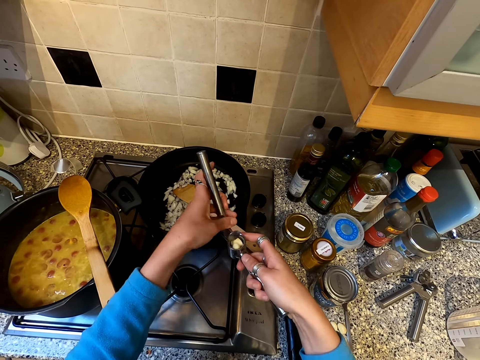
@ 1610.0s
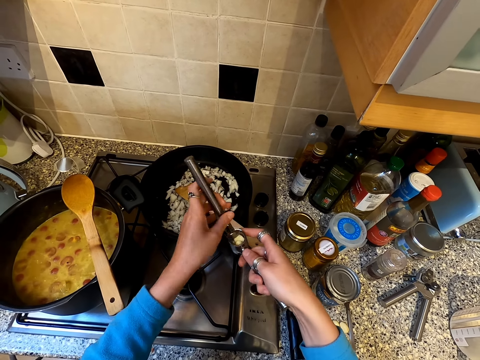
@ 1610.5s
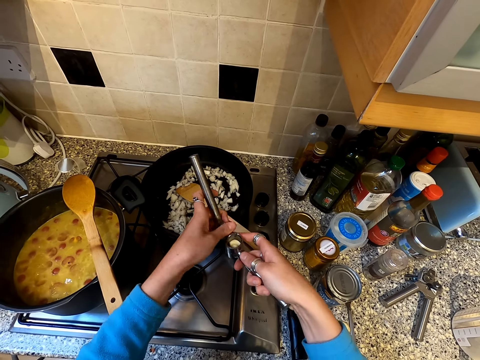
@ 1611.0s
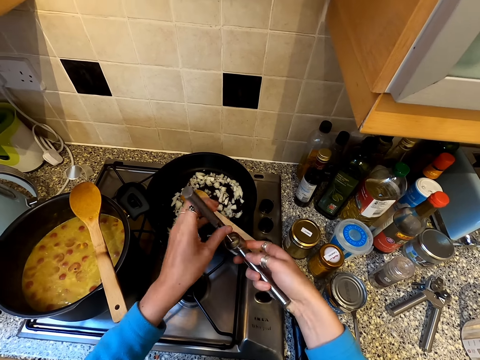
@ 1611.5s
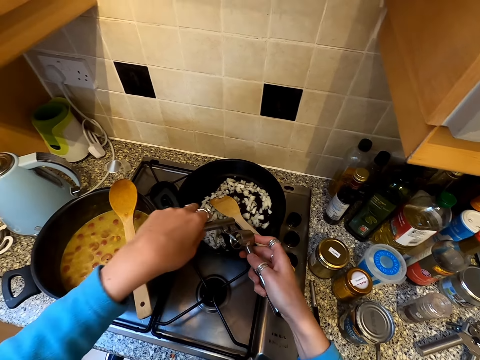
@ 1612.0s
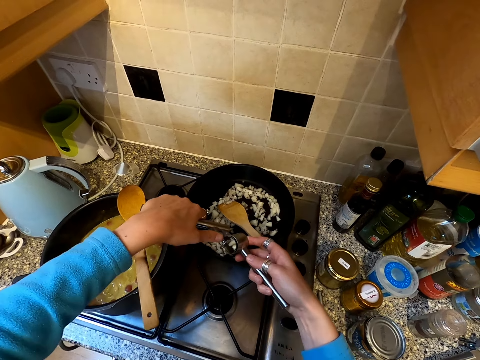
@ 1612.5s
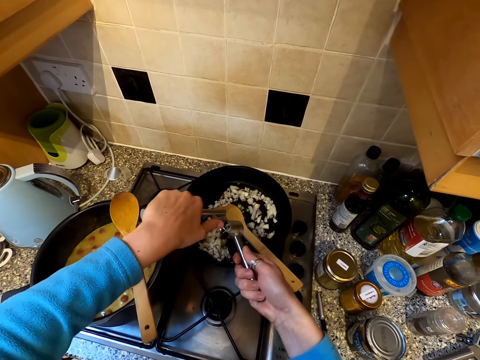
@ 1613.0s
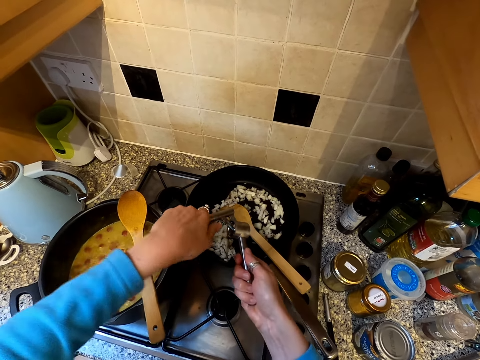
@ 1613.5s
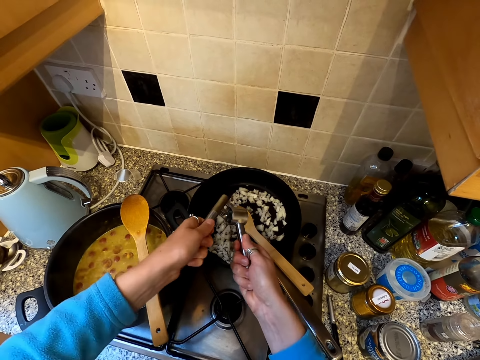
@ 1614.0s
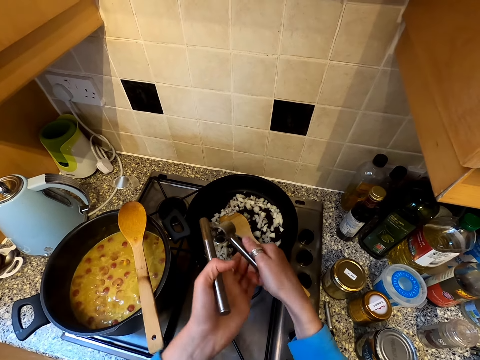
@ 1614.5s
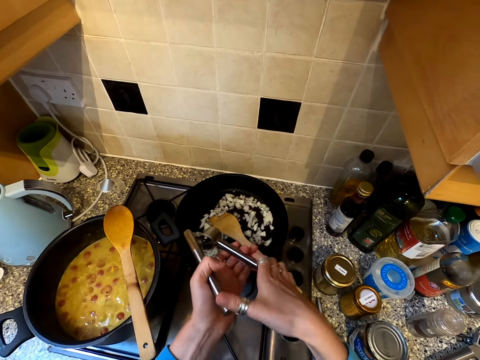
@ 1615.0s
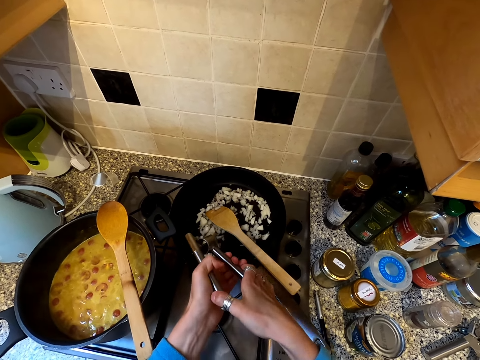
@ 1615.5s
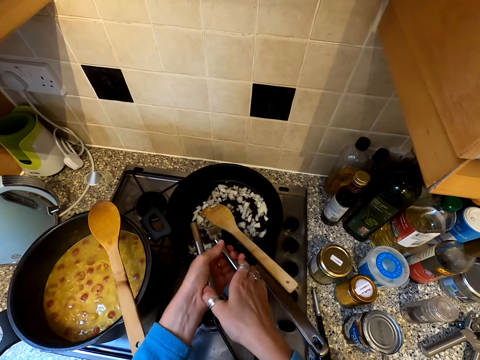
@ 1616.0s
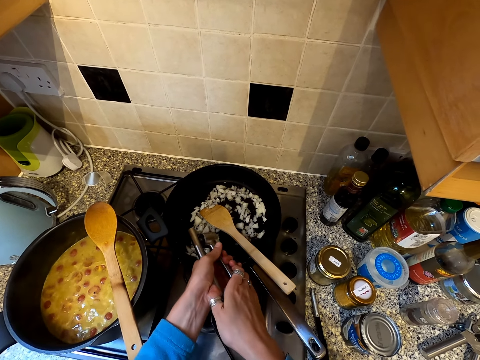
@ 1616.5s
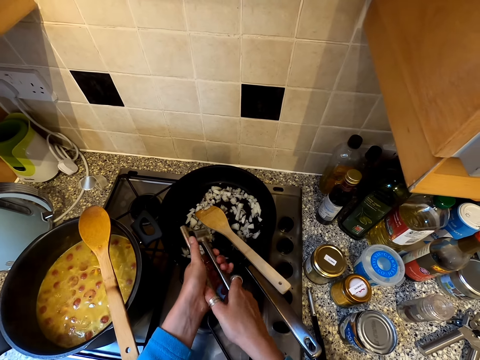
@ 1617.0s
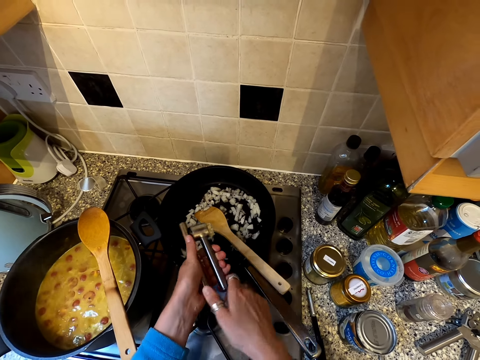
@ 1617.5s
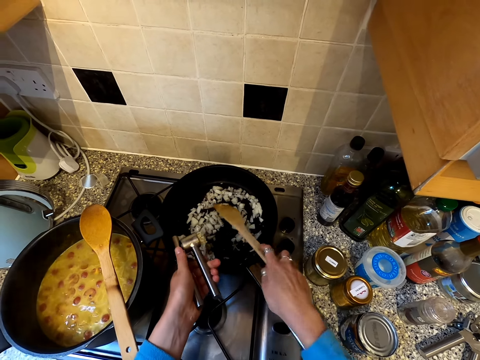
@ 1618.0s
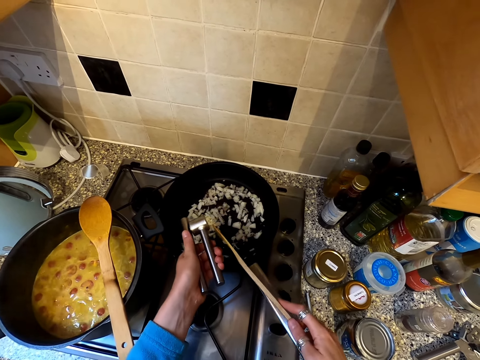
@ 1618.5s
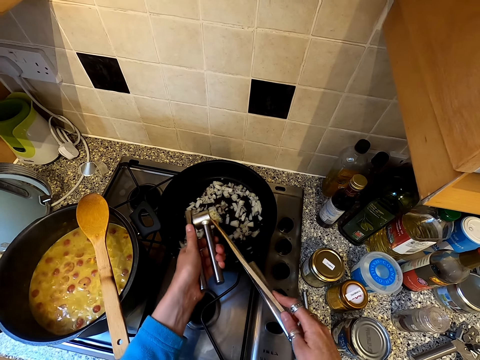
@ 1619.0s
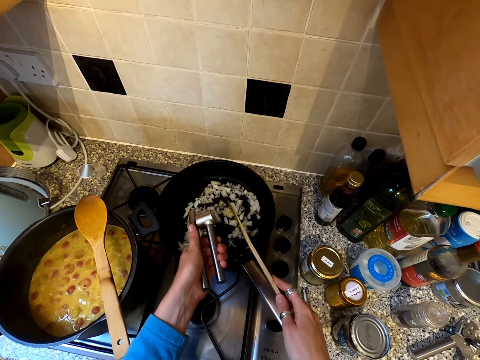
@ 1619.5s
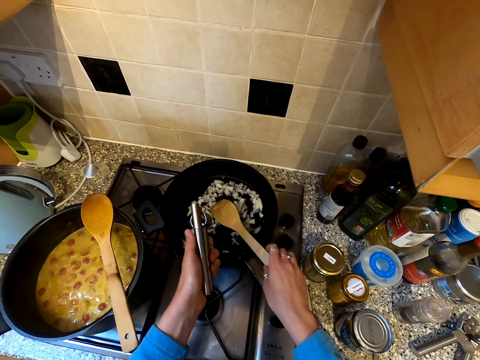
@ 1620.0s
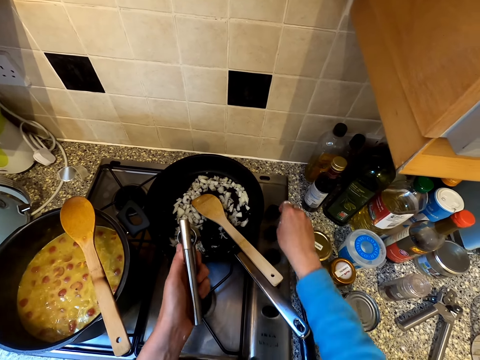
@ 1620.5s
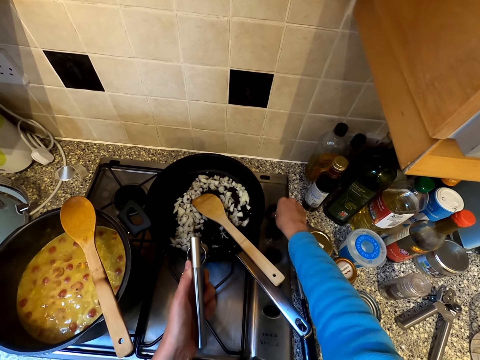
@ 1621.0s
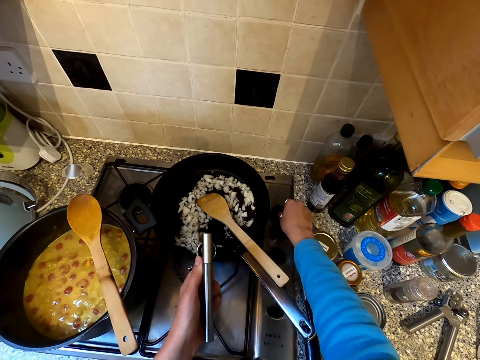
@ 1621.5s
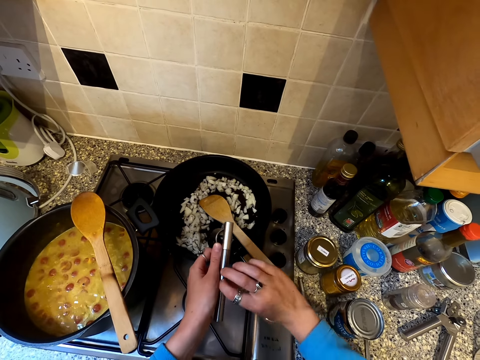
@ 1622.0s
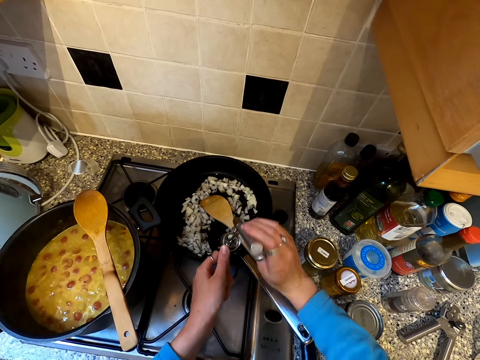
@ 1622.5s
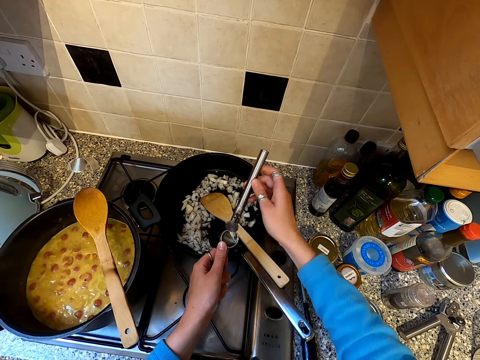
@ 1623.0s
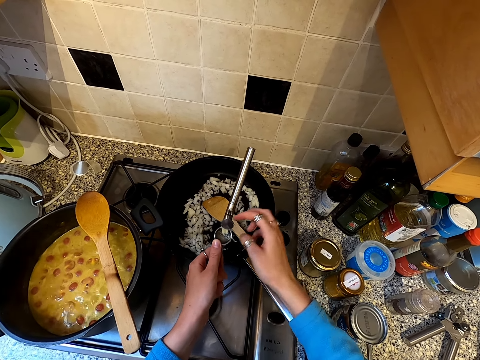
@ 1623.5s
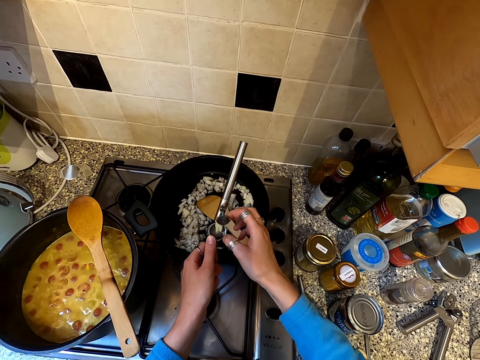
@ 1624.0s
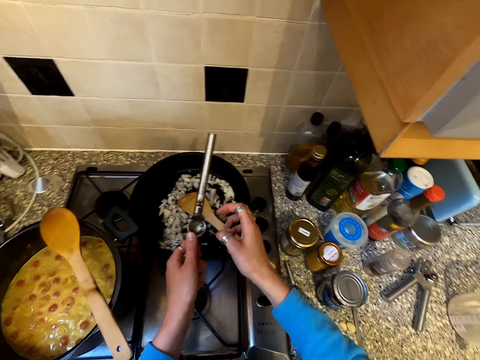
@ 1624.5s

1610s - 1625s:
The camera wearer crushes the ginger. They crush garlic into the pan. They remove the garlic in the garlic crusher with a cooking stick. They regulate the cooker.

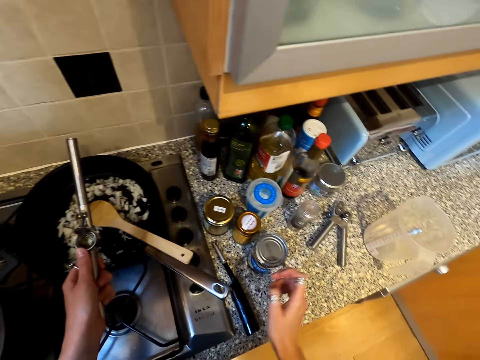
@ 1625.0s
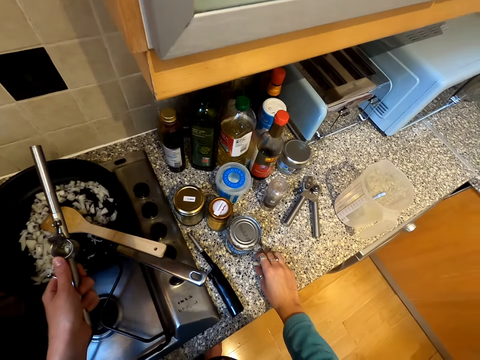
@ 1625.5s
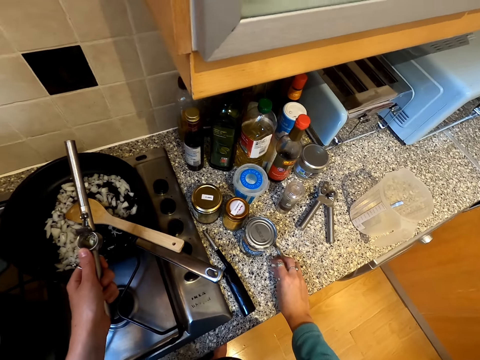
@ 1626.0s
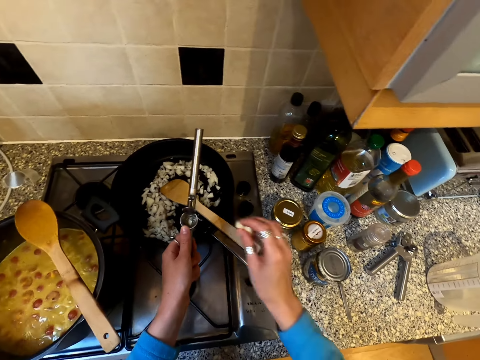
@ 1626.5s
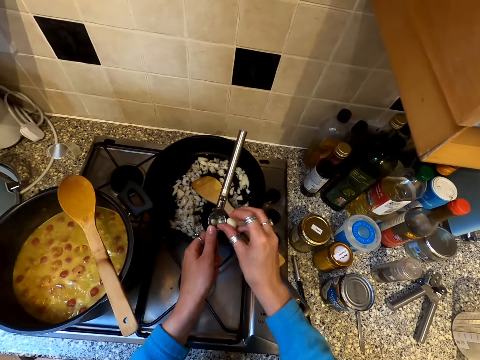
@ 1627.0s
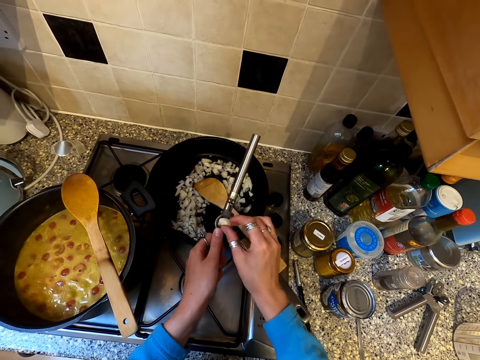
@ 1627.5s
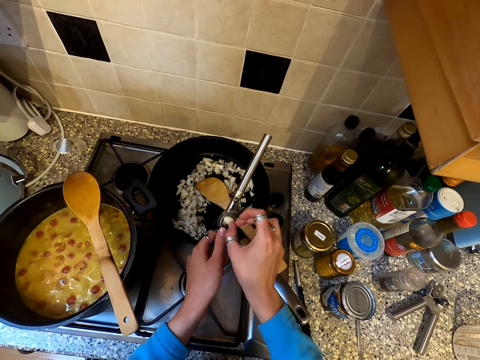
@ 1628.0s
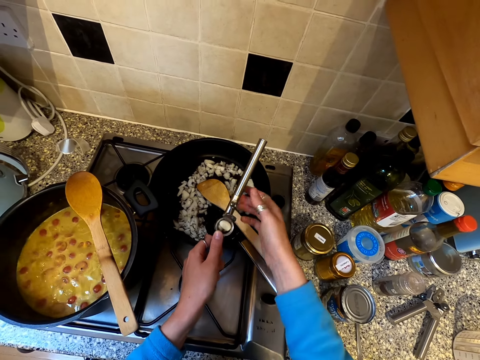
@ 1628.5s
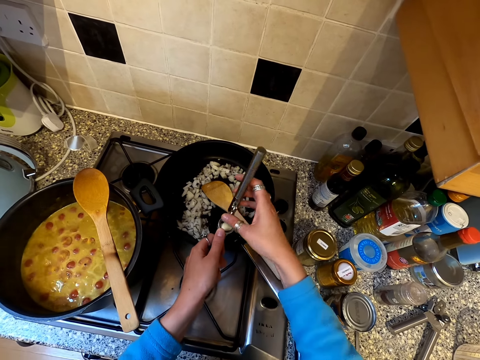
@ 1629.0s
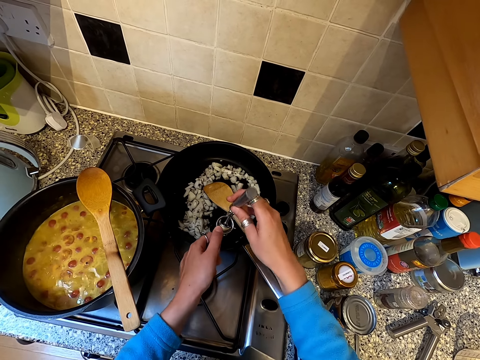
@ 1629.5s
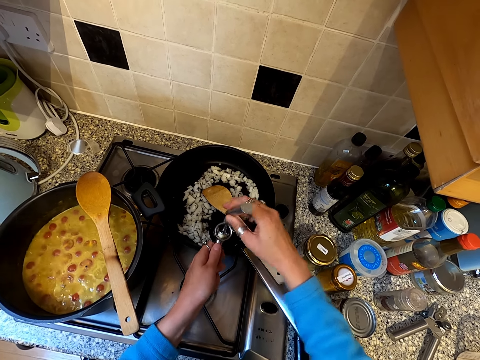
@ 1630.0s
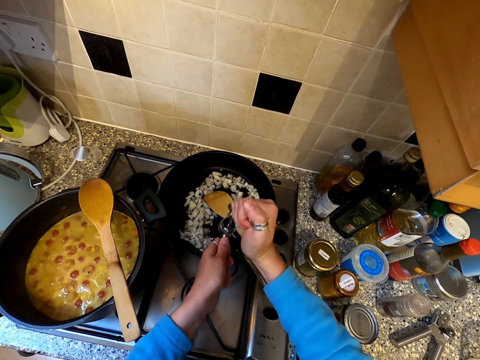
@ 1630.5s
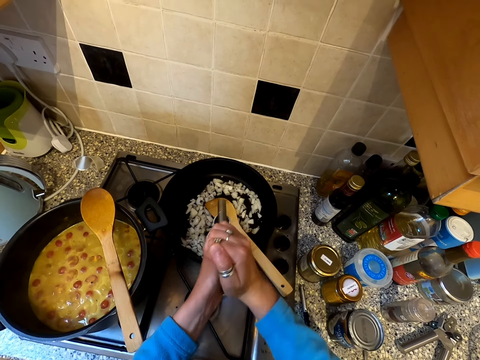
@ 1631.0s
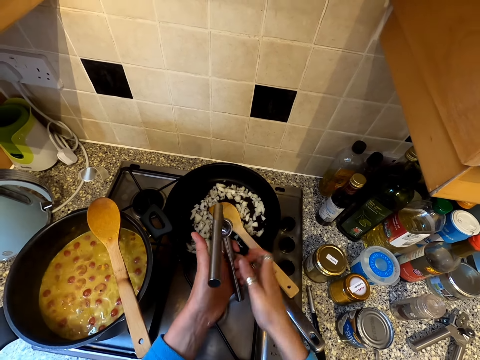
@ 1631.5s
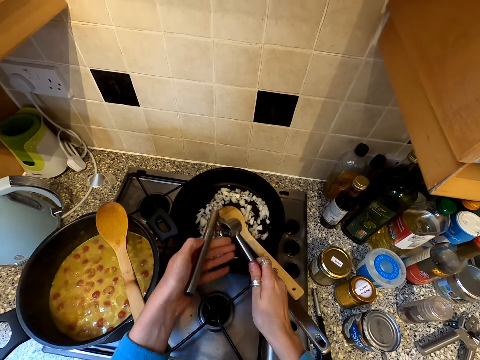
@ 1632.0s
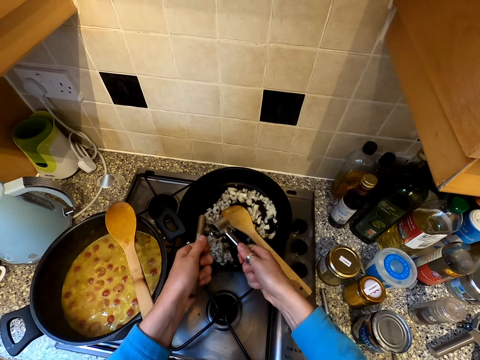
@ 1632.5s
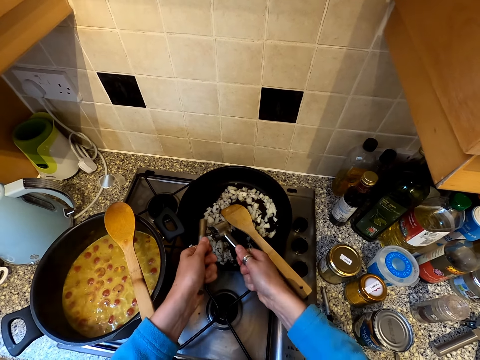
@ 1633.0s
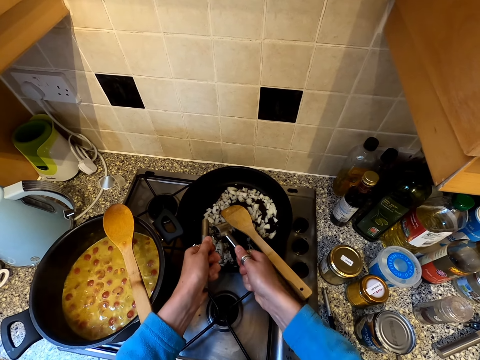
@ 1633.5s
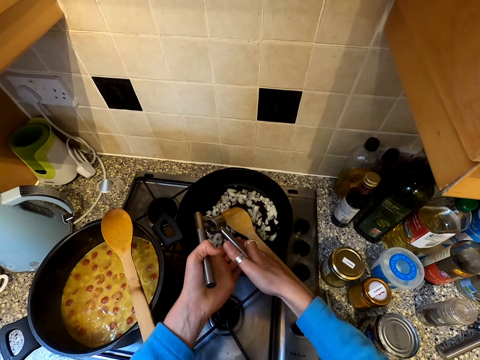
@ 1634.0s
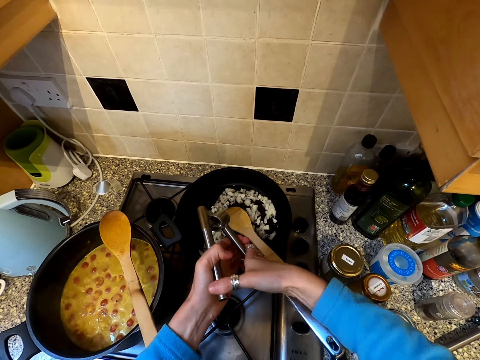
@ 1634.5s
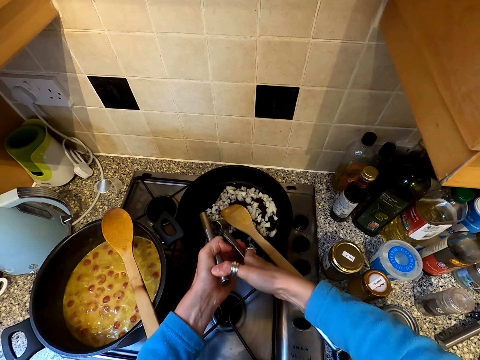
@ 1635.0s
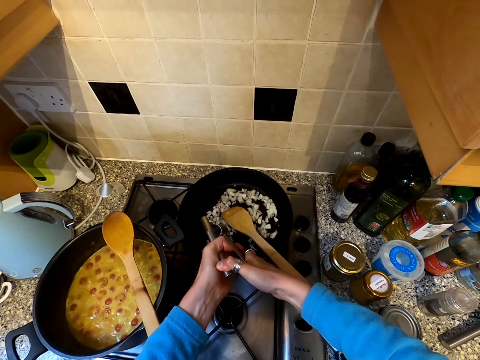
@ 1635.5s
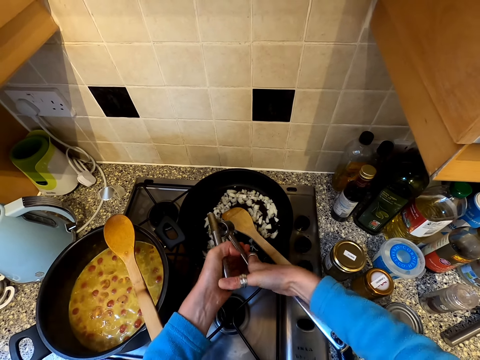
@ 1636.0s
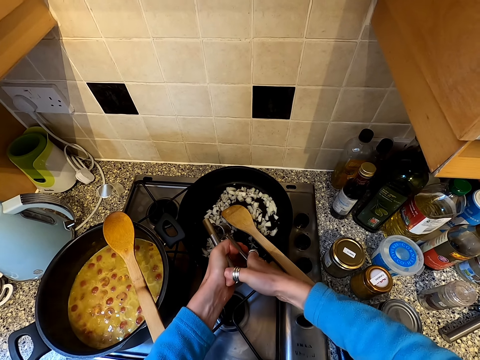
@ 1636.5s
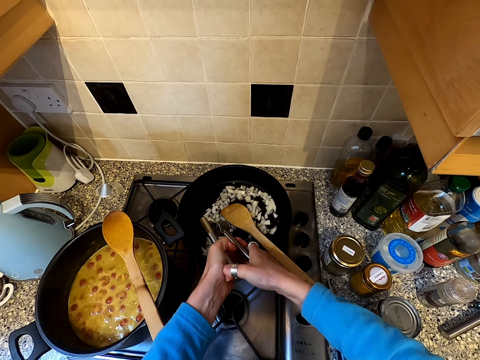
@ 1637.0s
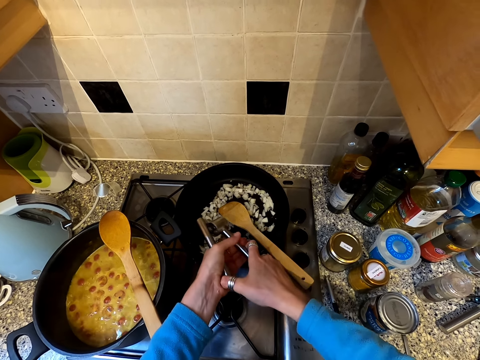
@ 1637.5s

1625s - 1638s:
The camera wearer picks up the ginger. They put the ginger in the crusher. They crush the ginger. They grate garlic.
